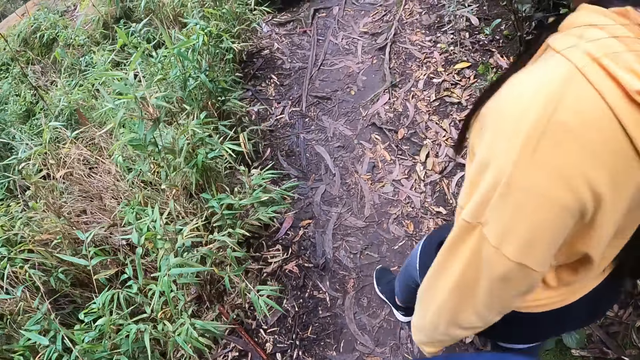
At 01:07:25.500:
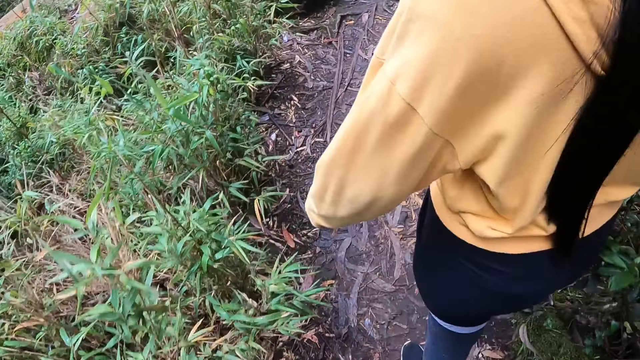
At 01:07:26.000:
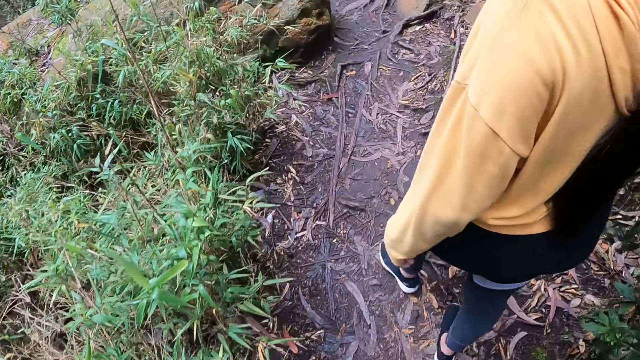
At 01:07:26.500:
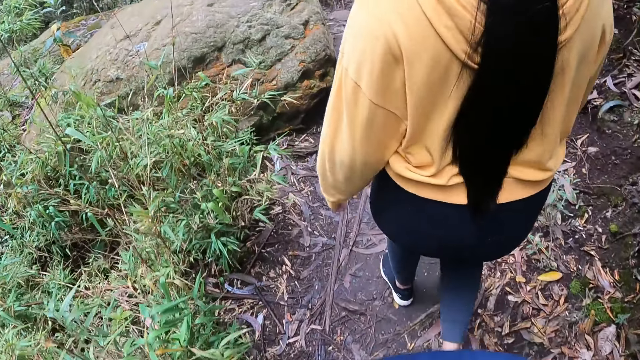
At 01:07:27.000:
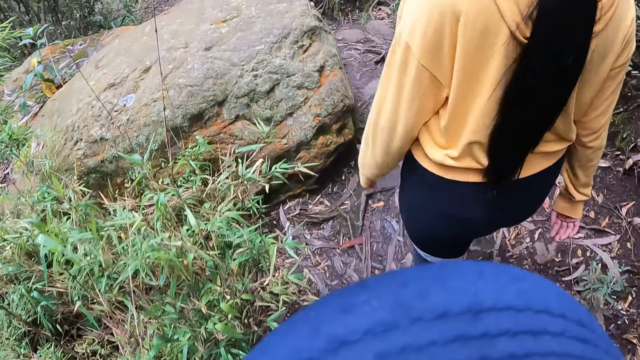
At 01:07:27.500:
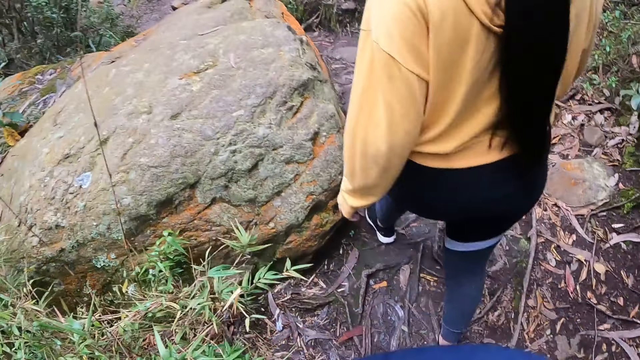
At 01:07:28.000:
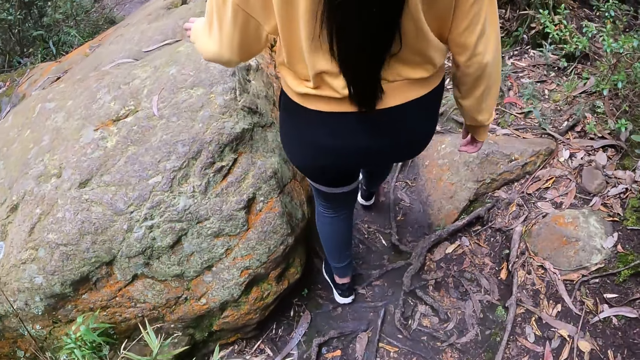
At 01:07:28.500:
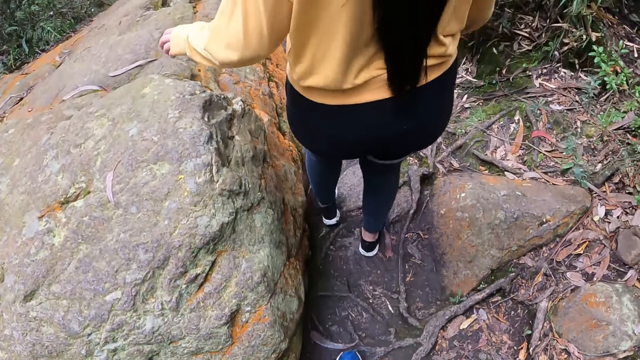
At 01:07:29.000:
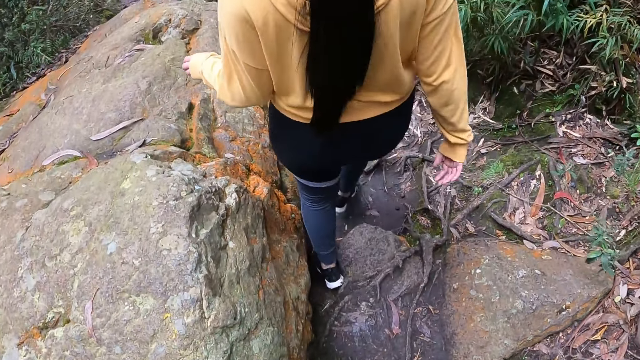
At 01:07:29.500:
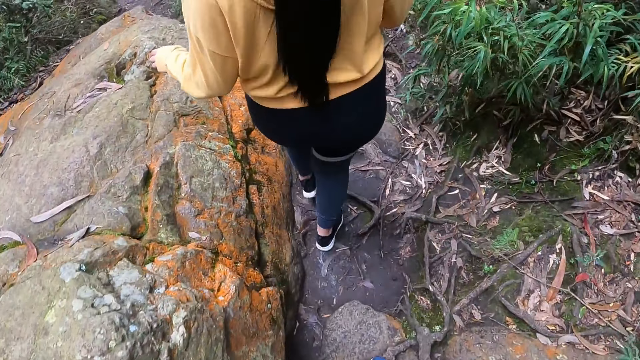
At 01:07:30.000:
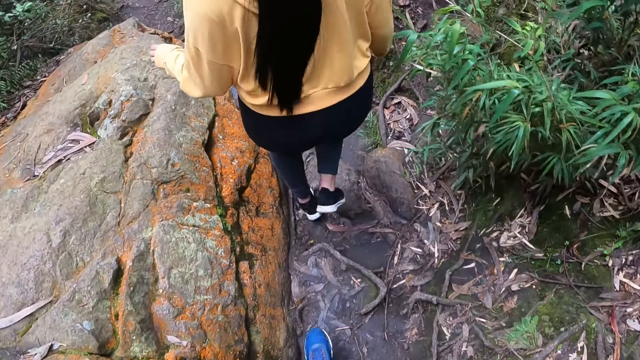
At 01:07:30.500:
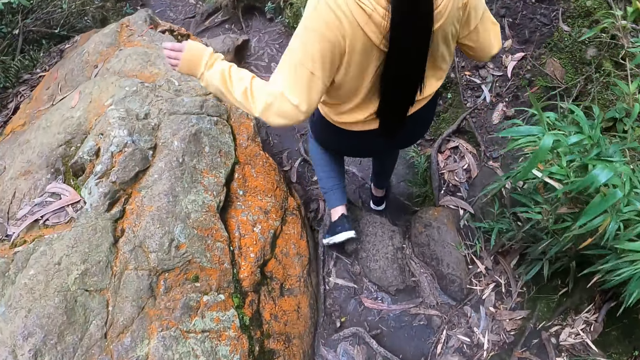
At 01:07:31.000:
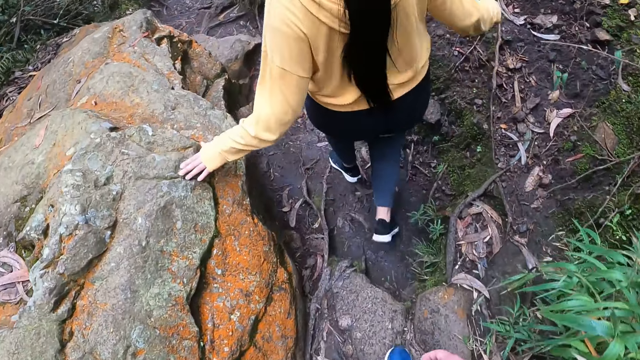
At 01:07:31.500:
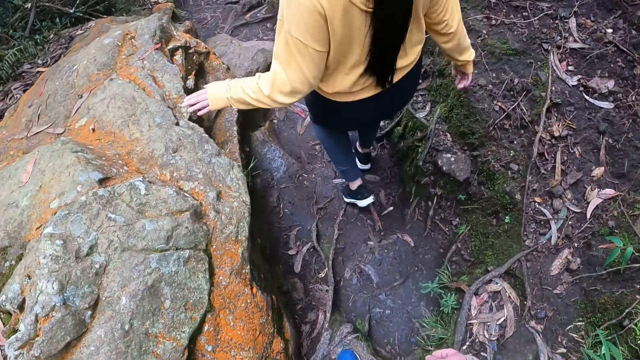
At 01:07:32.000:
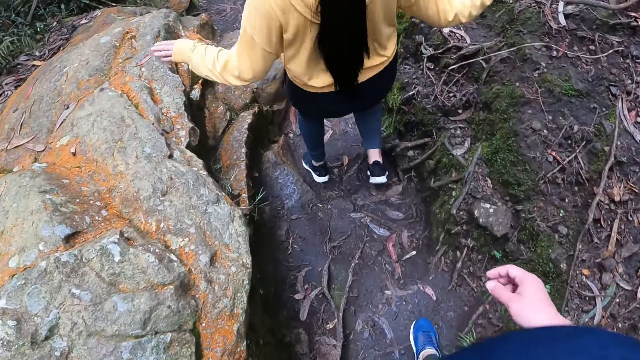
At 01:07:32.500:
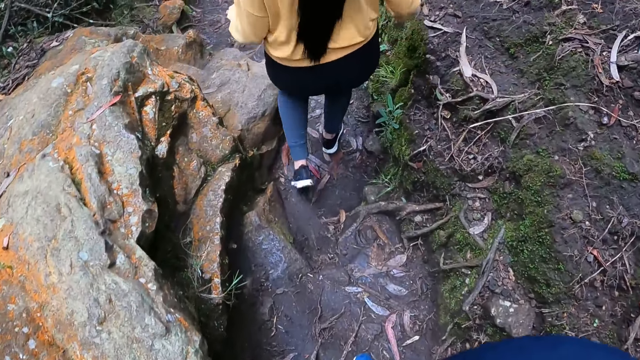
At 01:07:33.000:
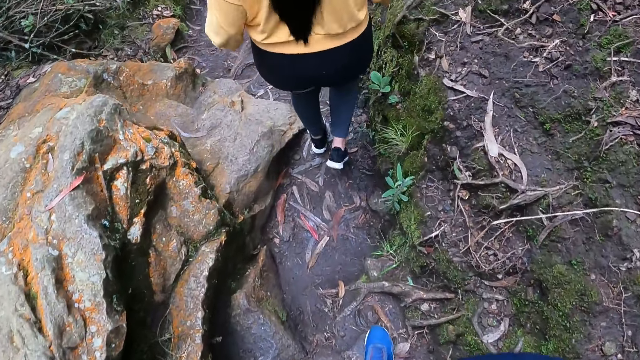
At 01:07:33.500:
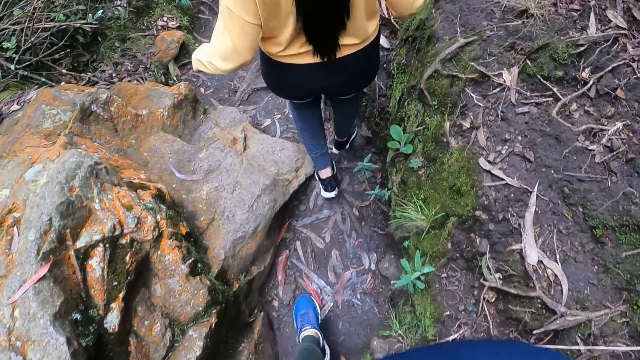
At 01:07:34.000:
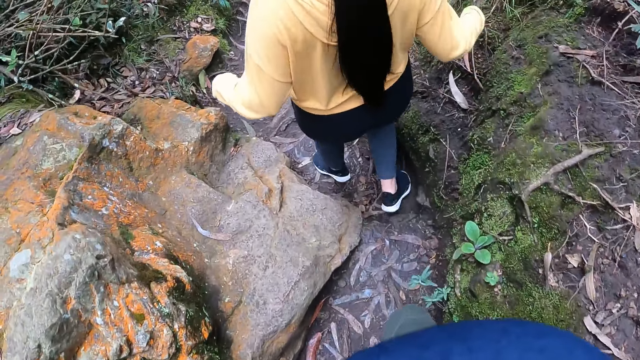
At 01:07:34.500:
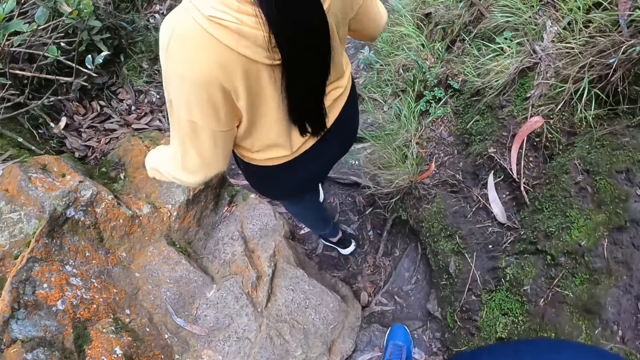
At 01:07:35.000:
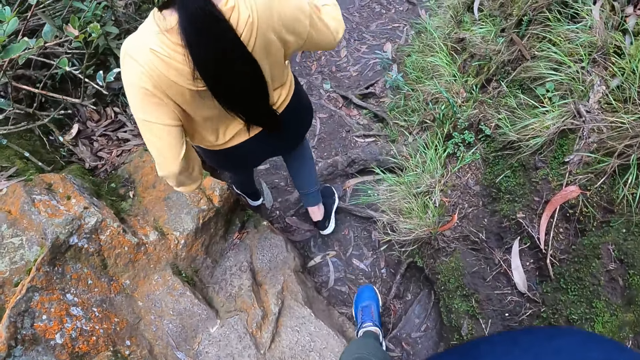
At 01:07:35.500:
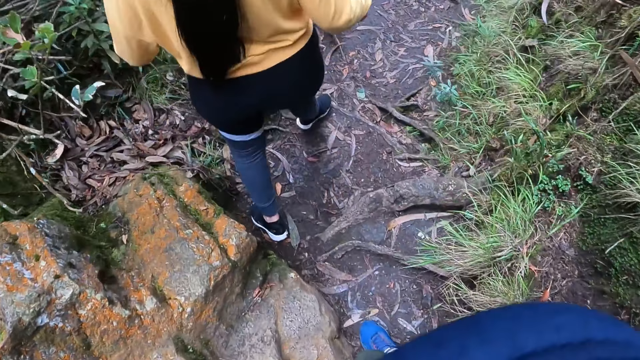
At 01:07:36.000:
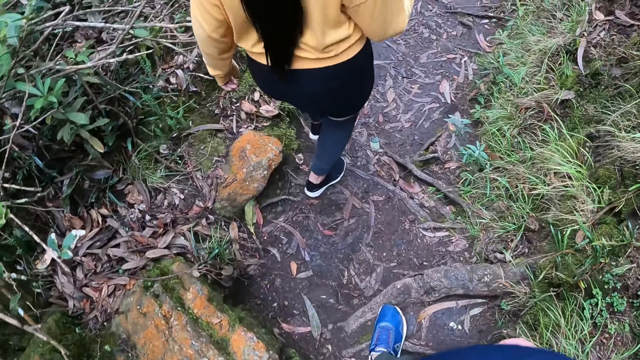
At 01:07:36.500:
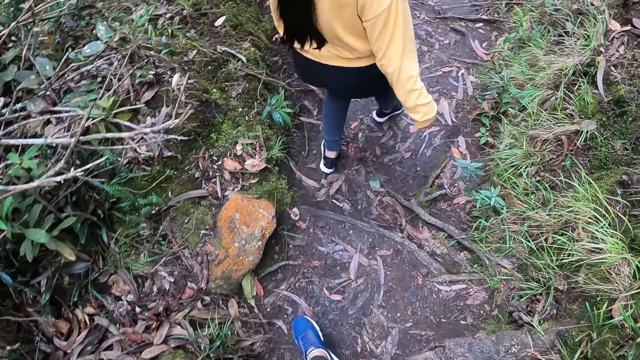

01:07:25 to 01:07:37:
A woman touches a rock with her left hand. She removes her left hand from the rock.

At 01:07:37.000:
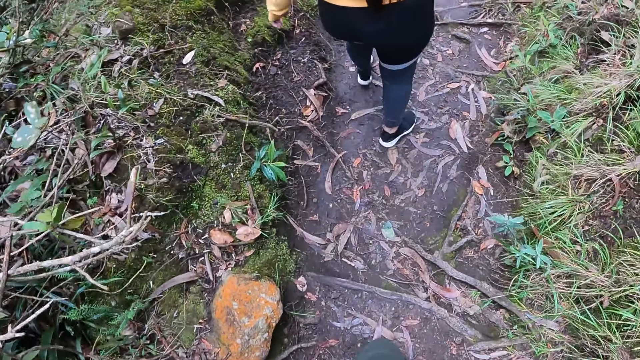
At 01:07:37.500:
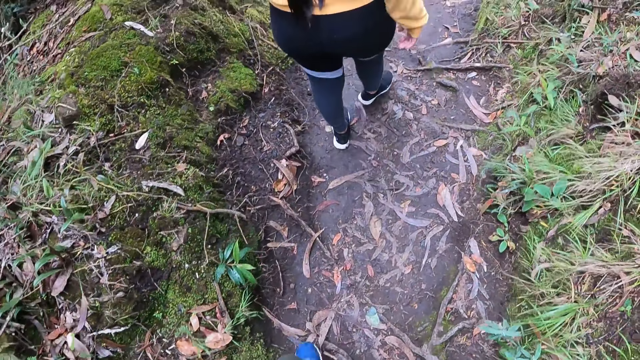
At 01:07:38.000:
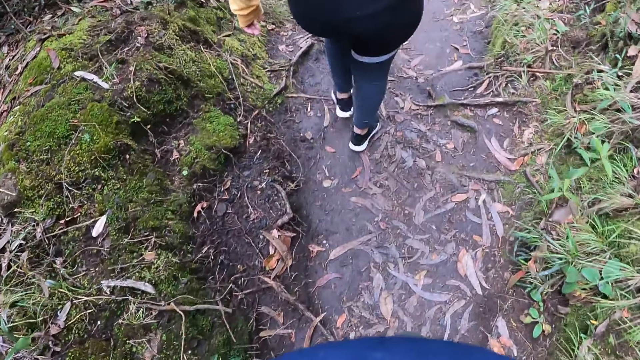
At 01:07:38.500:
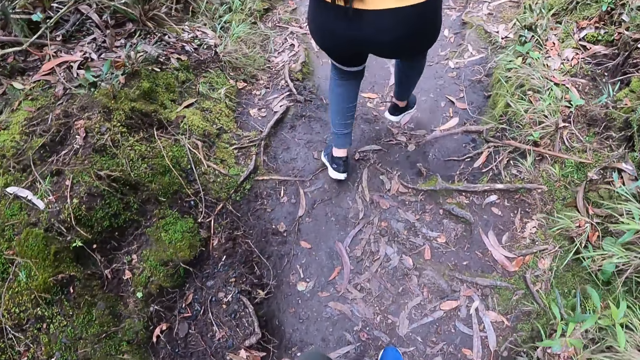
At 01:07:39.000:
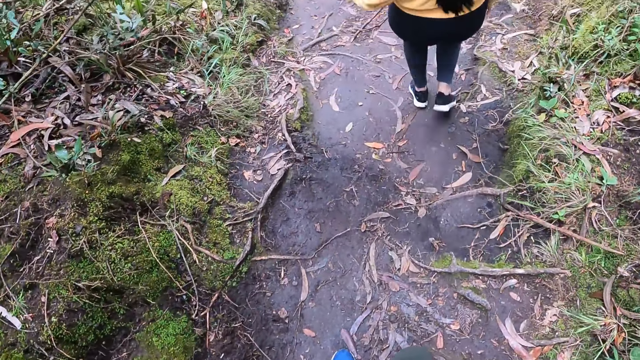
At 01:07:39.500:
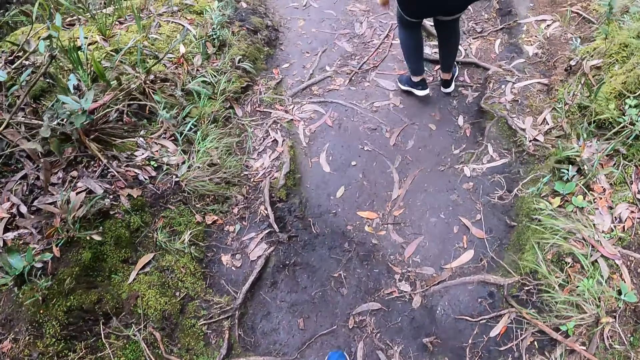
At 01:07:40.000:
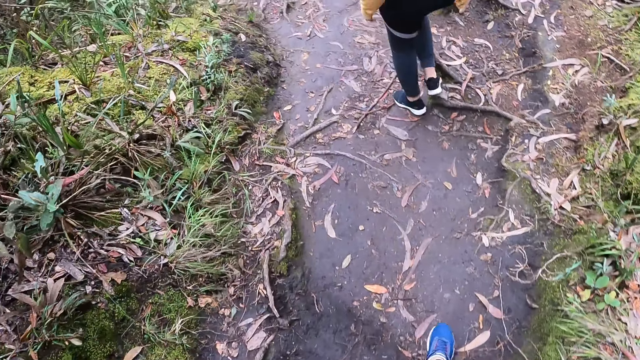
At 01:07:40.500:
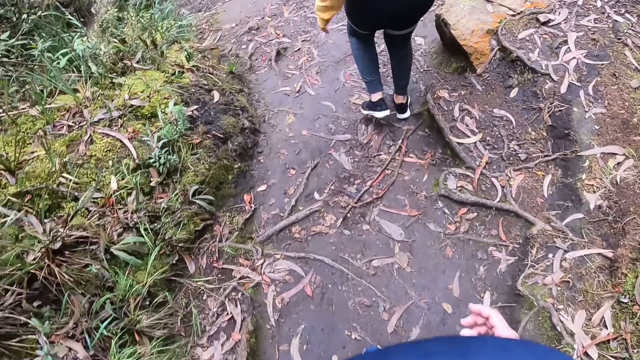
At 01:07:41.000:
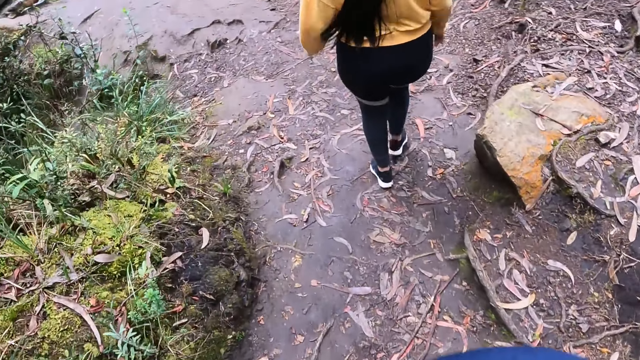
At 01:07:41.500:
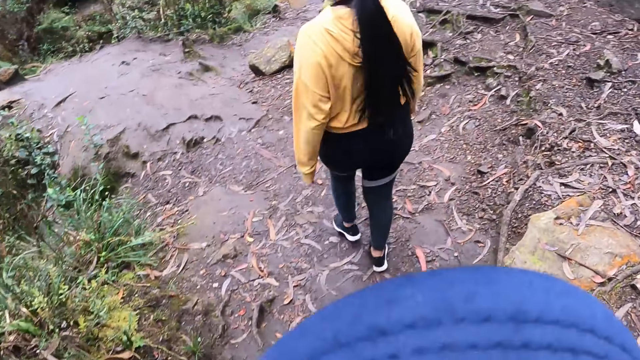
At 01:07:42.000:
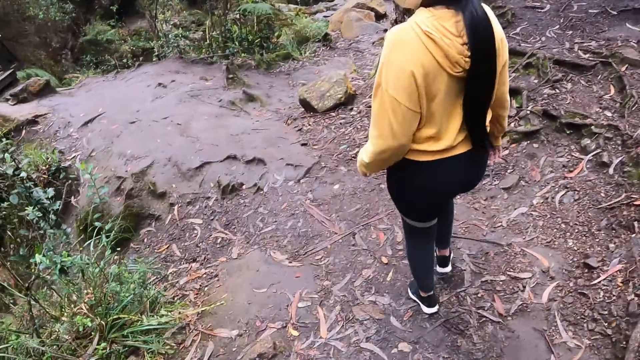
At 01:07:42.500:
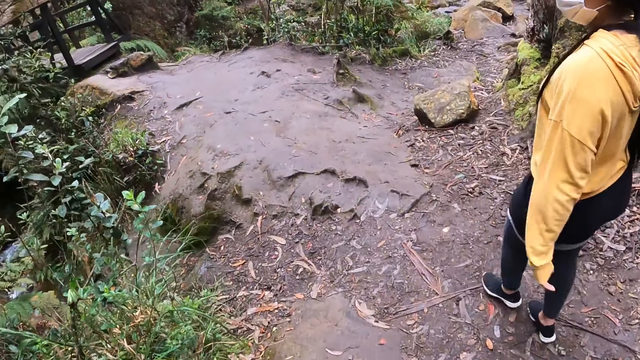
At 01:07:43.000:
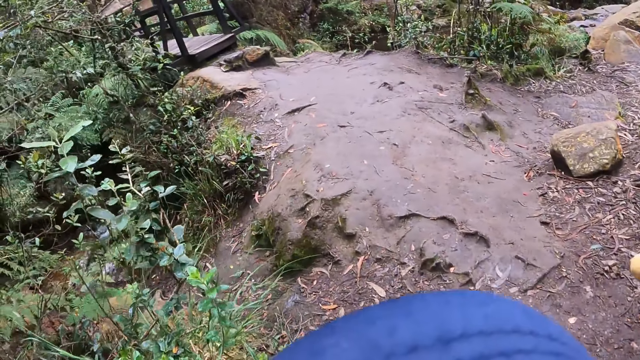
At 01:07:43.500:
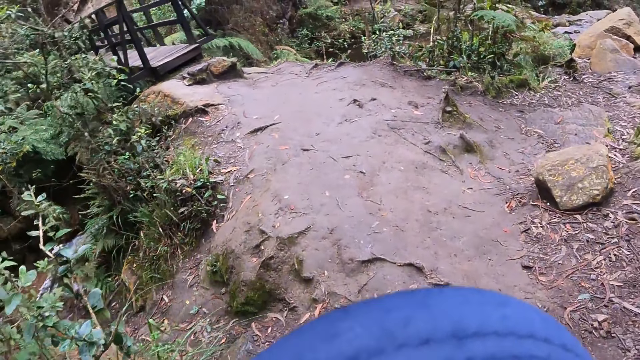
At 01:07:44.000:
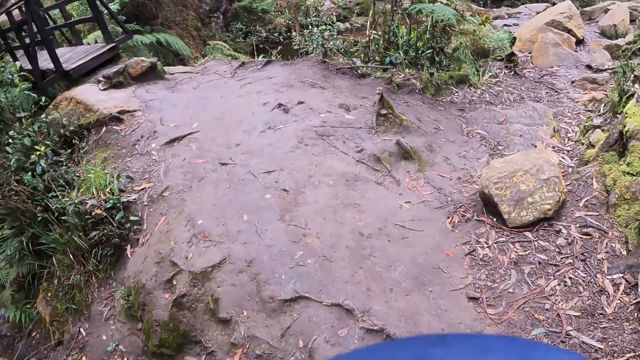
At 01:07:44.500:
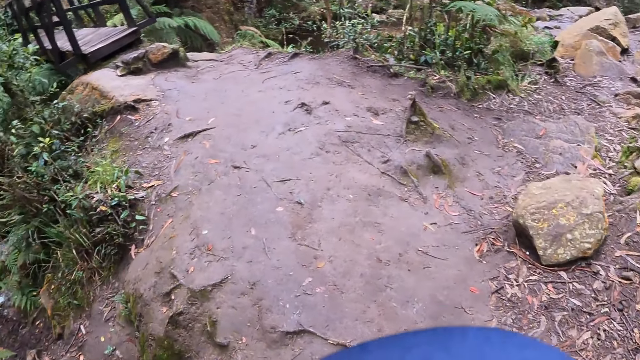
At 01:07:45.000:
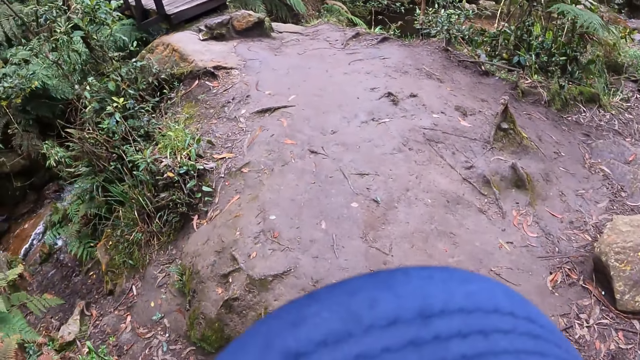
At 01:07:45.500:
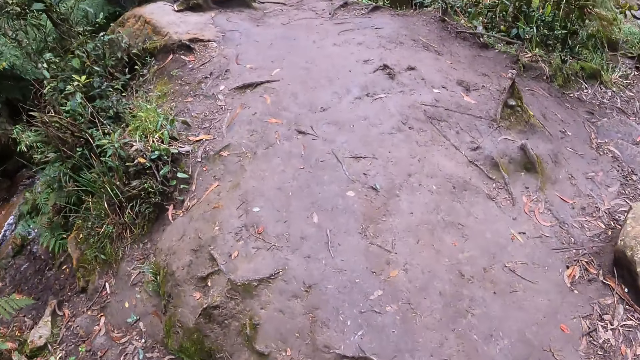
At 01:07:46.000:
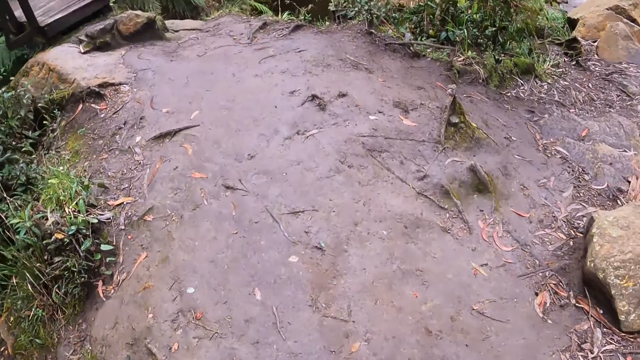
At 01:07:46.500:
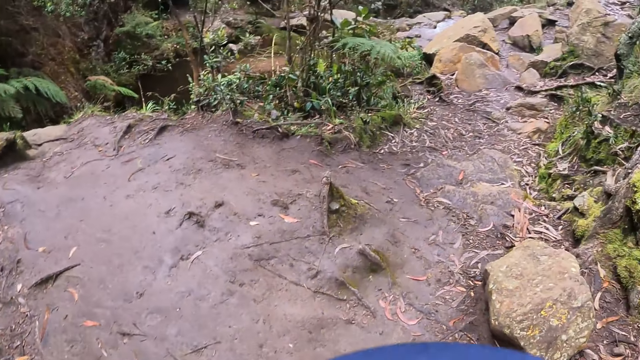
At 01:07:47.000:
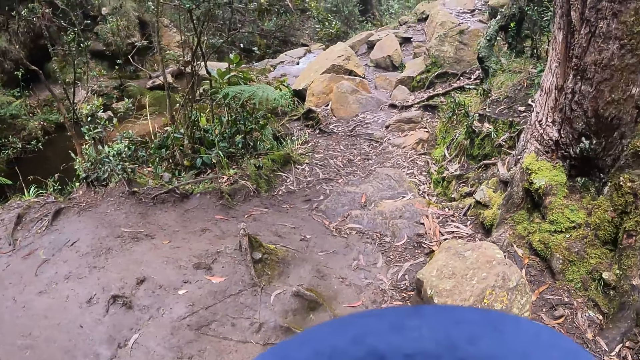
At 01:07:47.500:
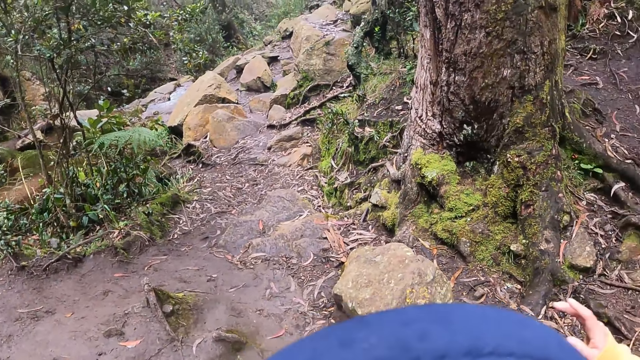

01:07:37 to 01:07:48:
The camera wearer looks around.
